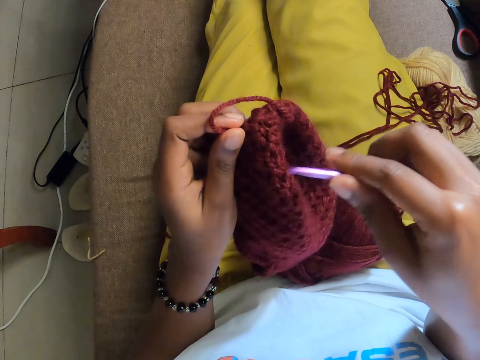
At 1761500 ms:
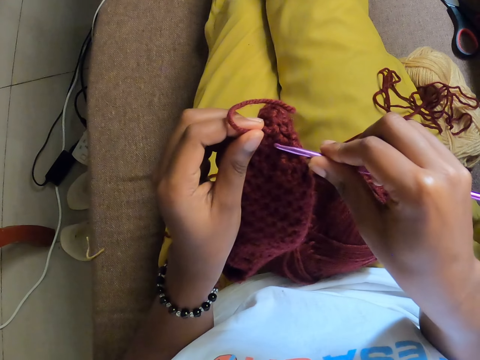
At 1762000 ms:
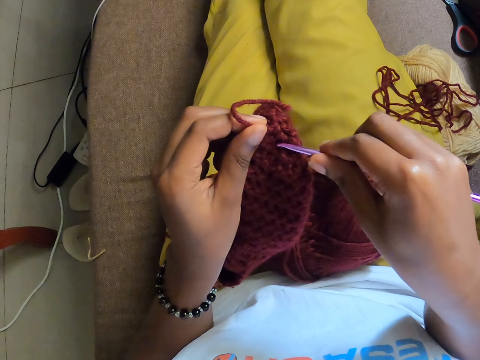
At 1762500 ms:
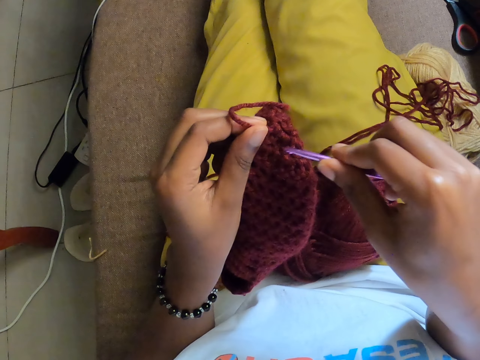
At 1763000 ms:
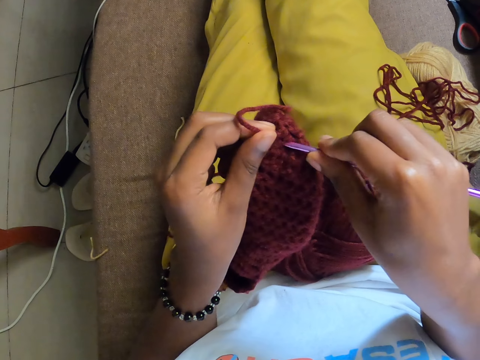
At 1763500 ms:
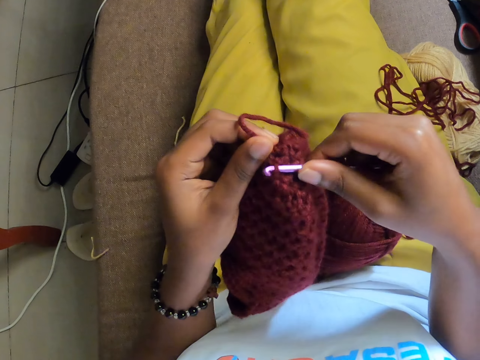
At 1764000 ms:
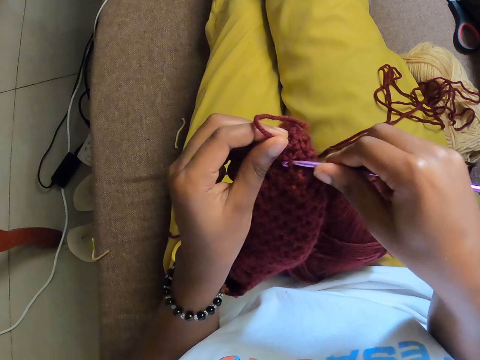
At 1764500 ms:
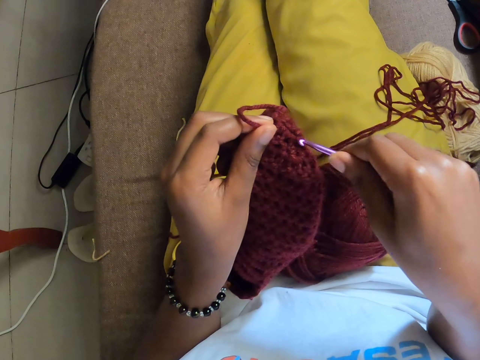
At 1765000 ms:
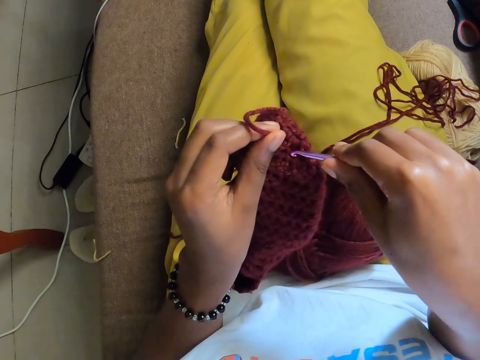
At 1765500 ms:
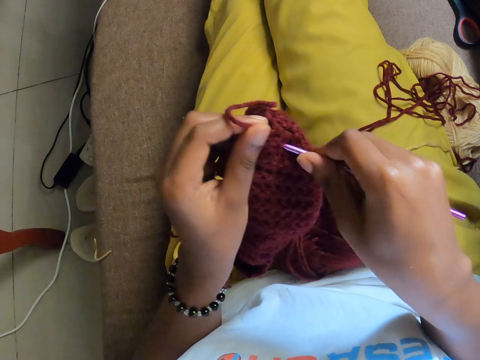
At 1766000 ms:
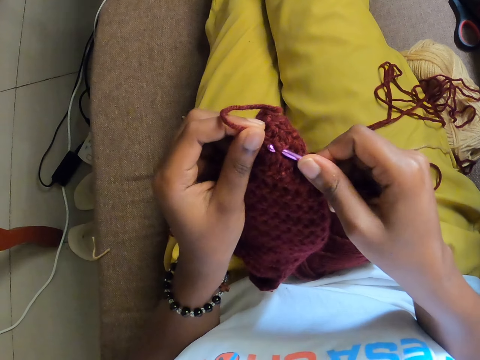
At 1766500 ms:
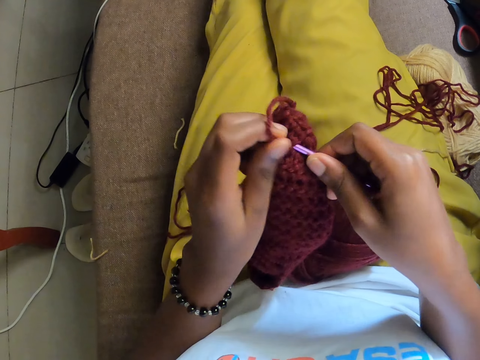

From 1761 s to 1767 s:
The camera wearer crochets with both hands.

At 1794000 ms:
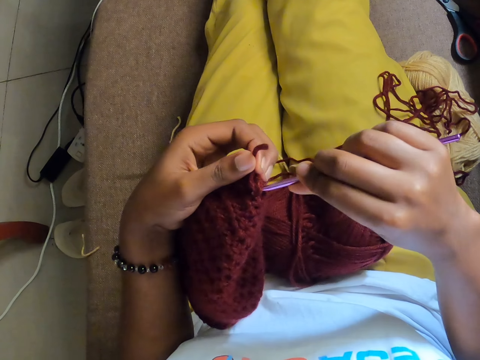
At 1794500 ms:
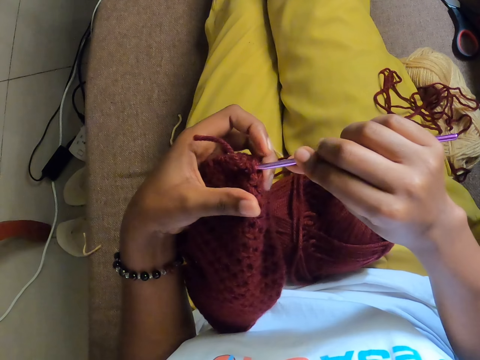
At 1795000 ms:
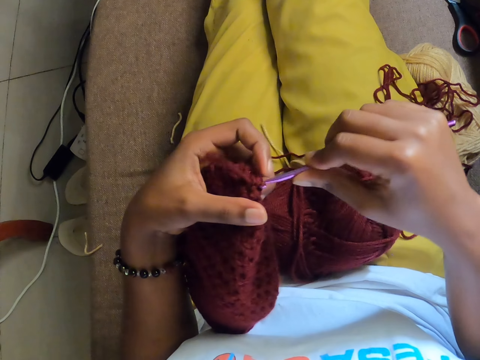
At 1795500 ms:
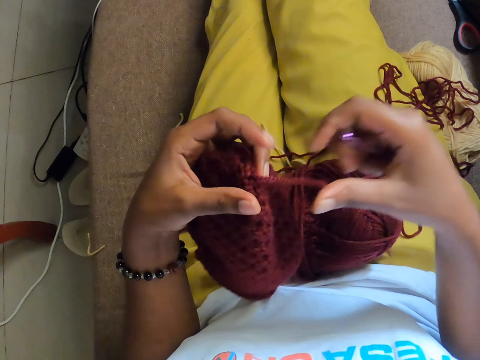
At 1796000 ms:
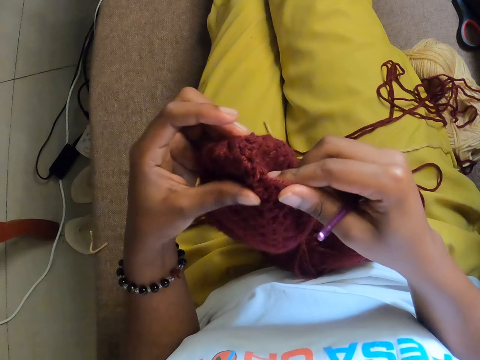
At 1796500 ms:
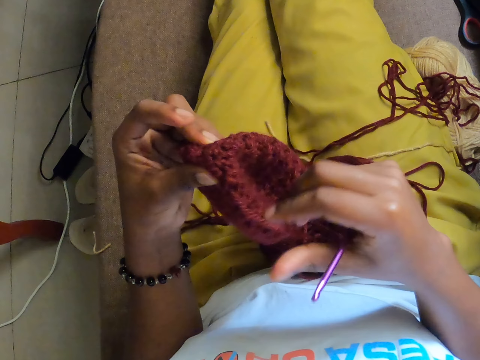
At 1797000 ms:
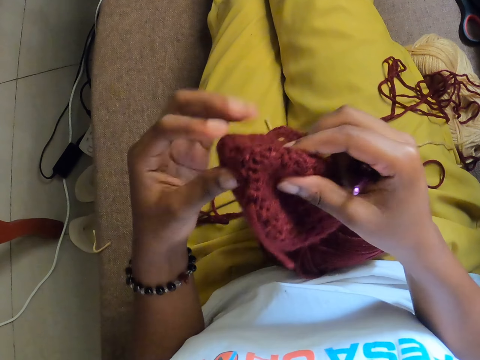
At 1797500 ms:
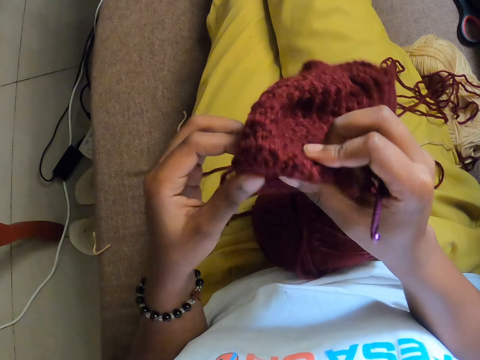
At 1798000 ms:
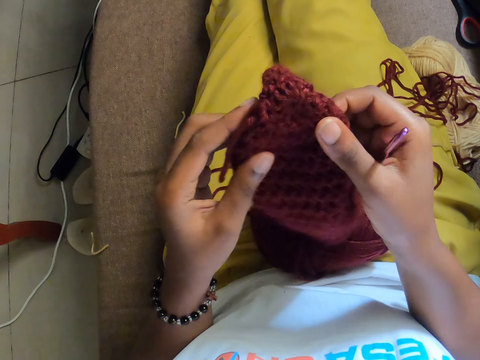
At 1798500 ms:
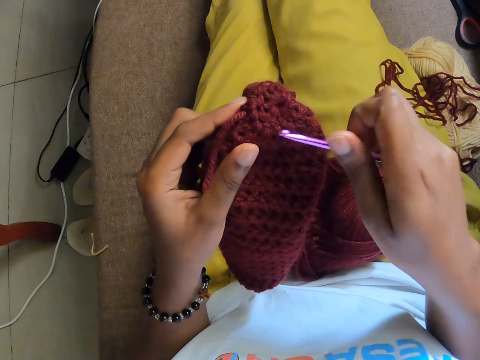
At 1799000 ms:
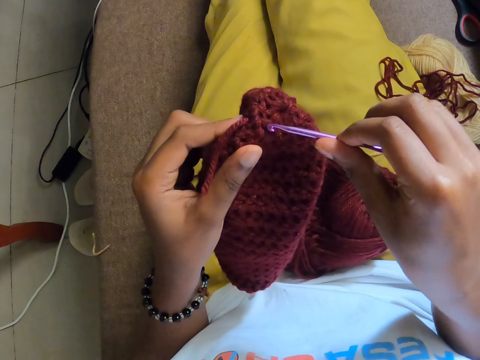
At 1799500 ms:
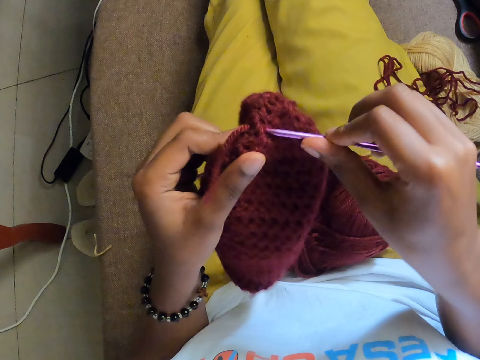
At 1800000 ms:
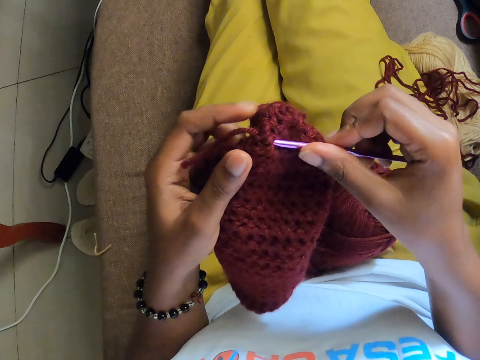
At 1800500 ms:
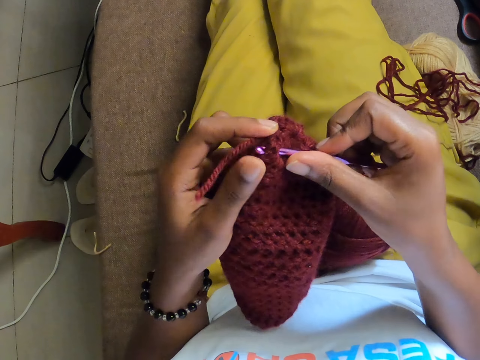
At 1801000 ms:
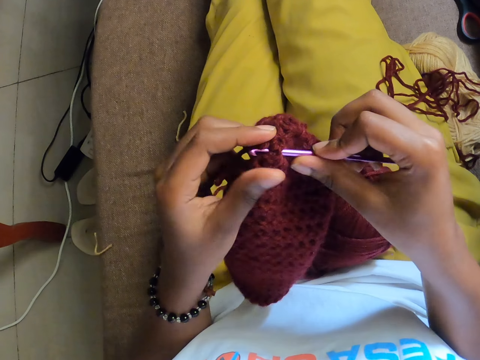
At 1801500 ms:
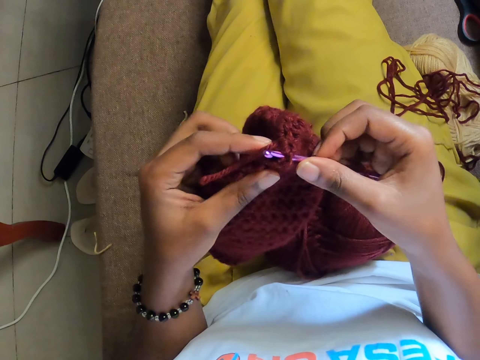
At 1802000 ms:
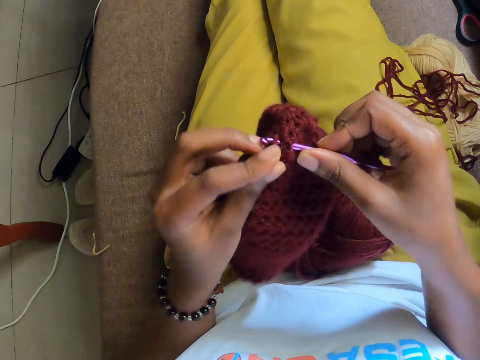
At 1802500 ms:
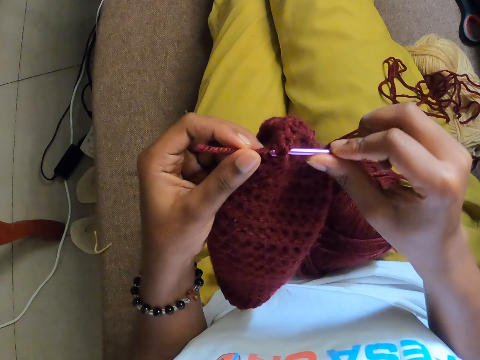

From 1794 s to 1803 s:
The camera wearer adjusts the crochet yarn with both hands. They crochet with both hands.

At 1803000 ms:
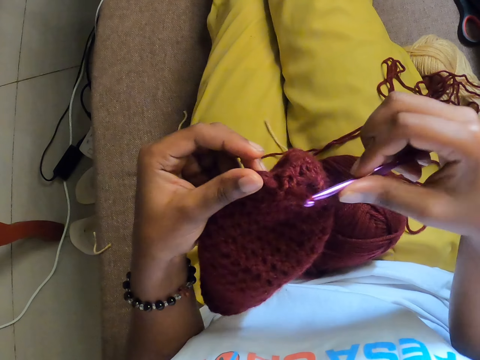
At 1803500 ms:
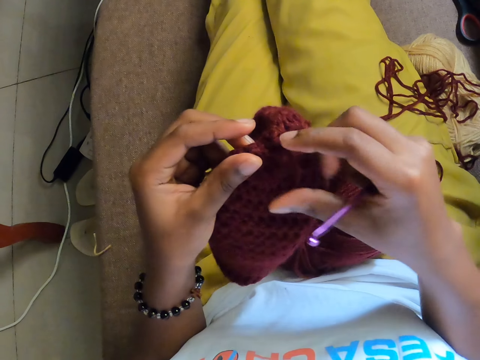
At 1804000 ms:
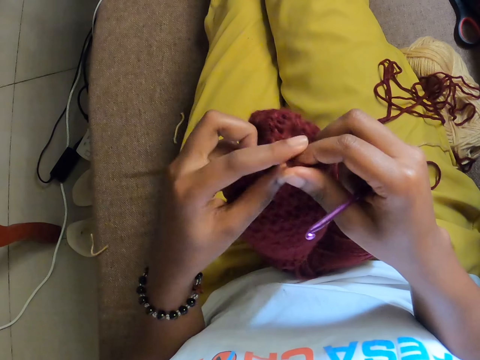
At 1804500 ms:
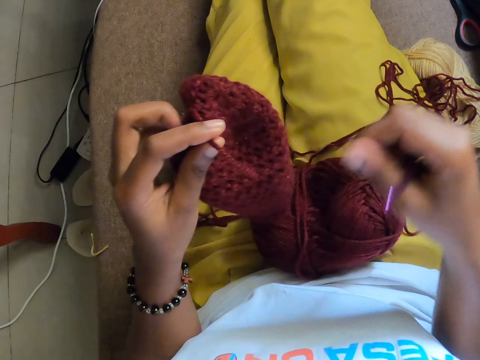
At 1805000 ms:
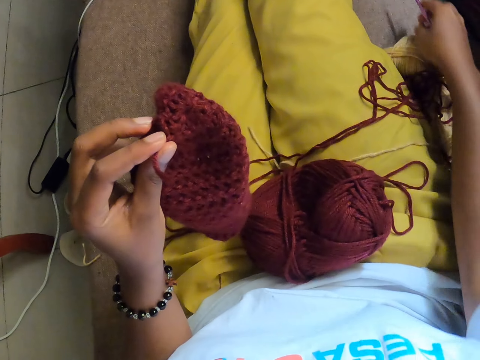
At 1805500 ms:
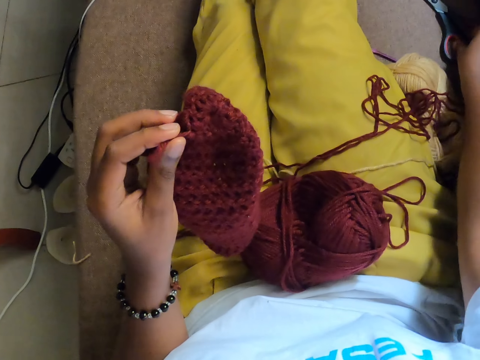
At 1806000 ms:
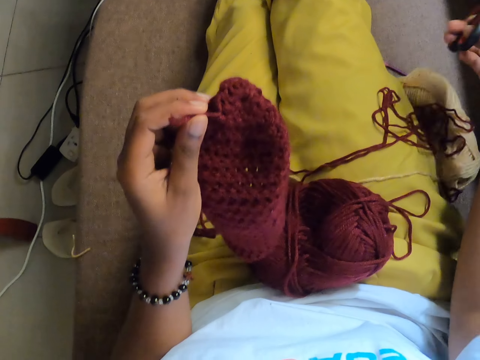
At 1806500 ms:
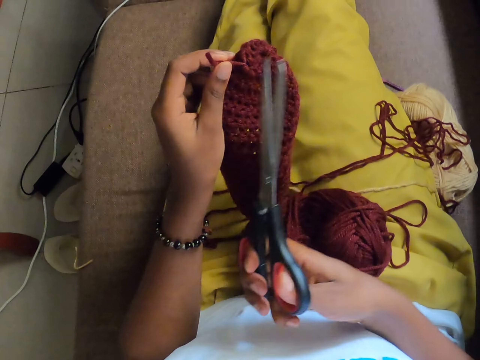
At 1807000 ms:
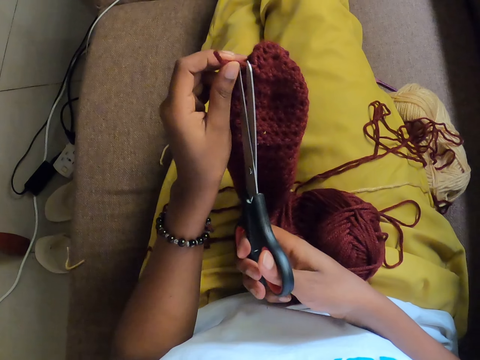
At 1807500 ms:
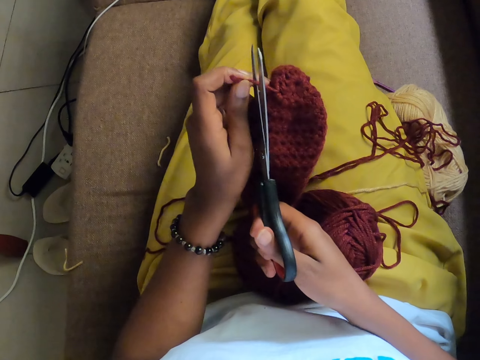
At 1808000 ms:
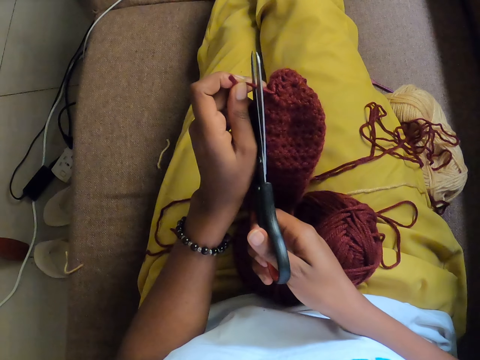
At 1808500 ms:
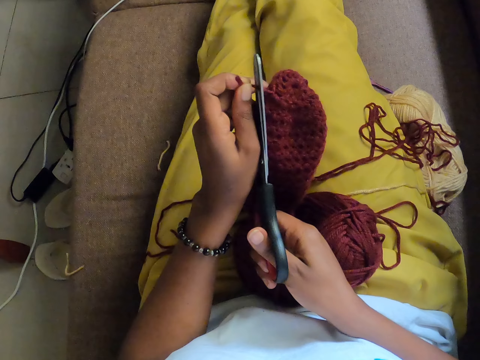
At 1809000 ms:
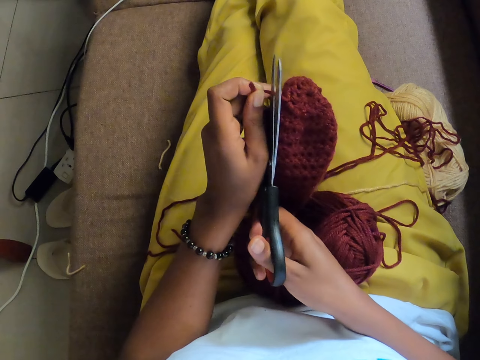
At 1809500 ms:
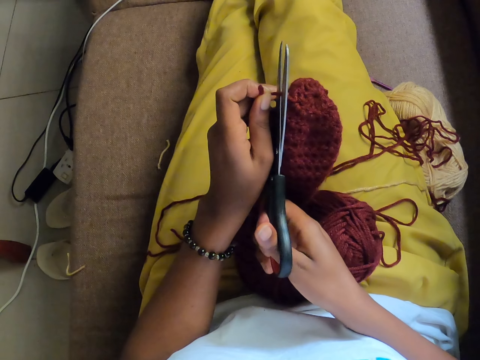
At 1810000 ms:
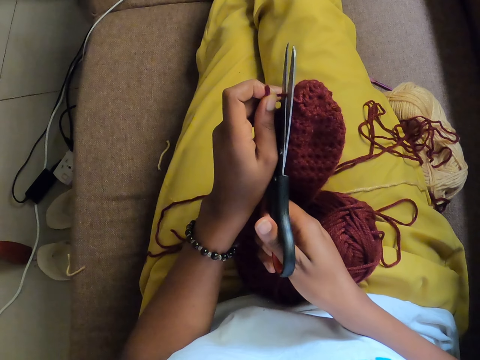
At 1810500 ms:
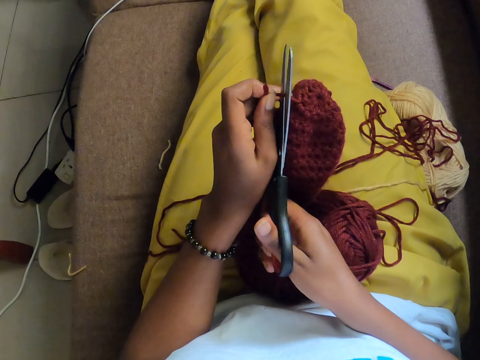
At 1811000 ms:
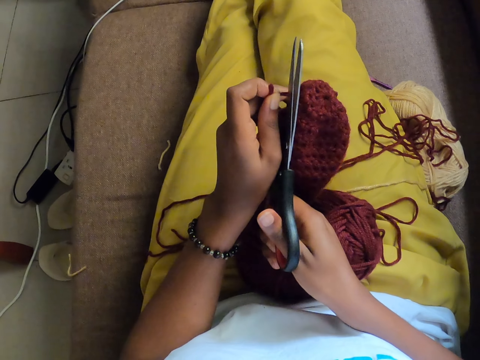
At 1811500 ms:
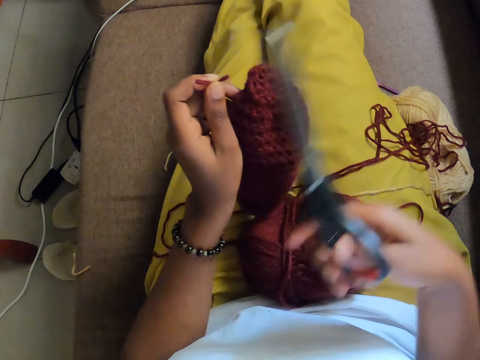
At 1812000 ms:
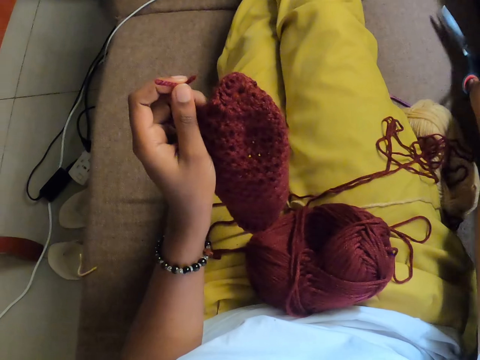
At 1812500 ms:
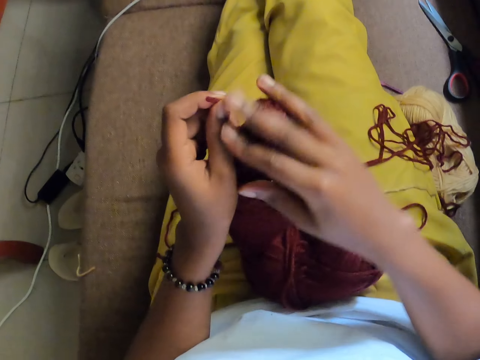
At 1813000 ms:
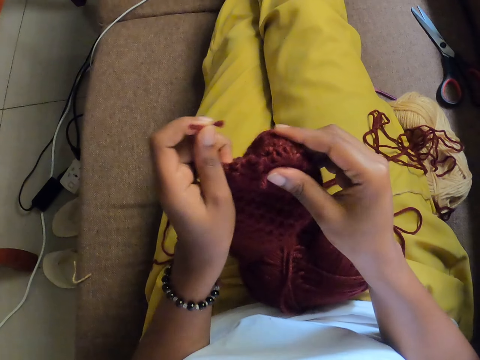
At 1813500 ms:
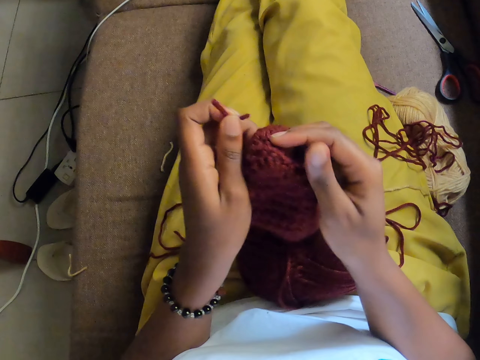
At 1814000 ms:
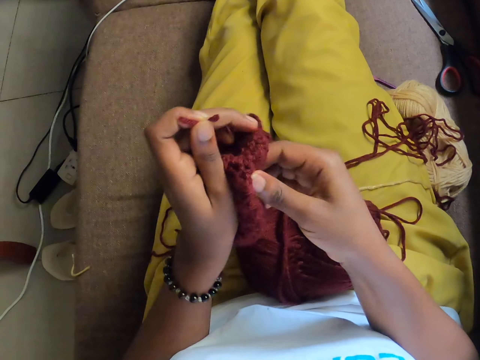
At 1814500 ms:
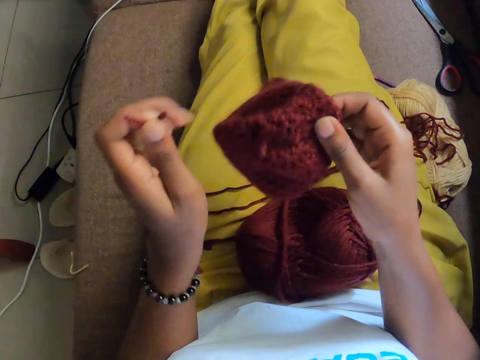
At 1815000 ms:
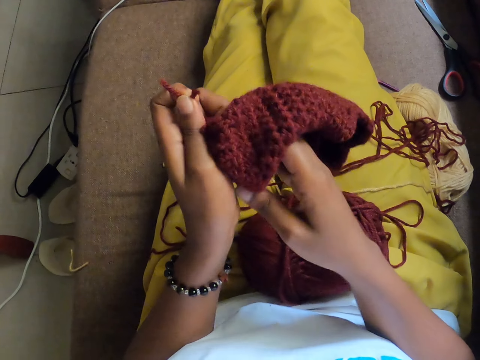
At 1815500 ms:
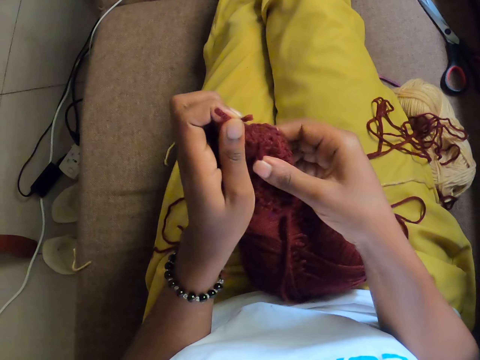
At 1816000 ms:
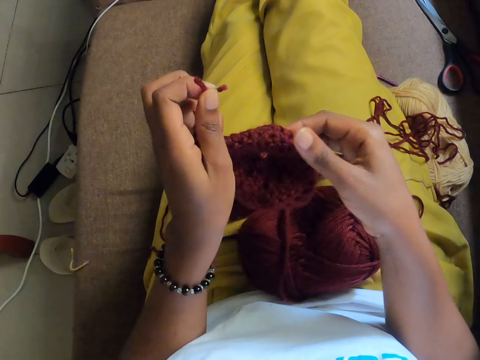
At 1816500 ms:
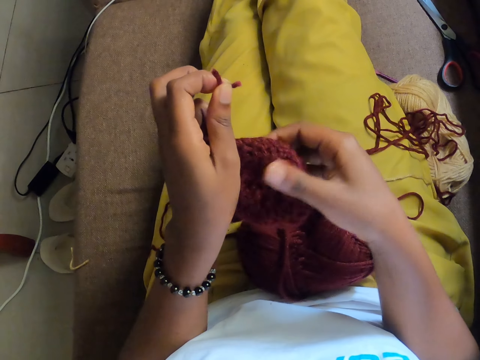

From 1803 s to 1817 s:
The camera wearer drops the crochet hook on a sofa with her right hand. She picks up a pair of scissors from the sofa with her right hand. She cuts out a loose piece of yarn with the scissors in her right hand. She drops the scissors on the sofa with her right hand. She adjusts the crochet yarn with both hands. She touches the knit.
